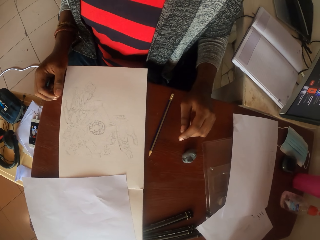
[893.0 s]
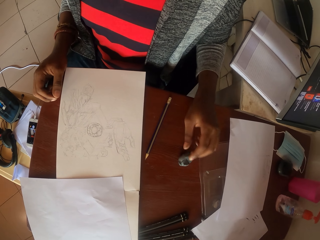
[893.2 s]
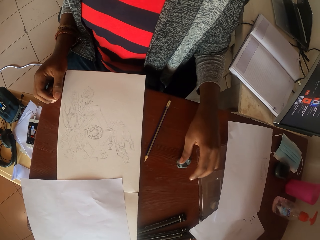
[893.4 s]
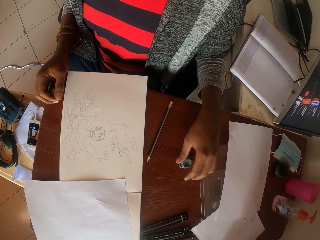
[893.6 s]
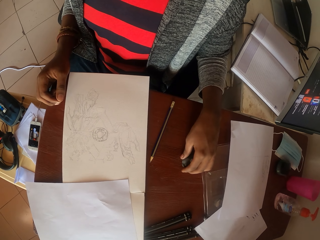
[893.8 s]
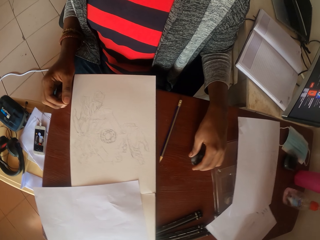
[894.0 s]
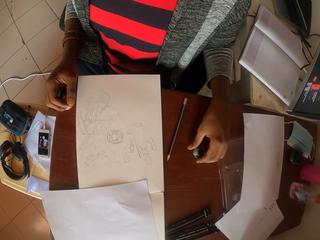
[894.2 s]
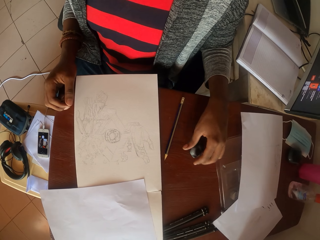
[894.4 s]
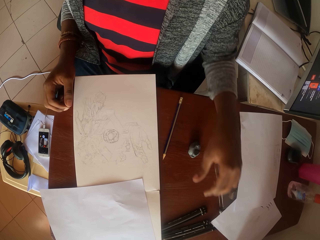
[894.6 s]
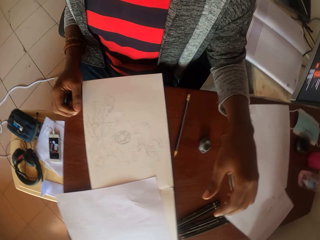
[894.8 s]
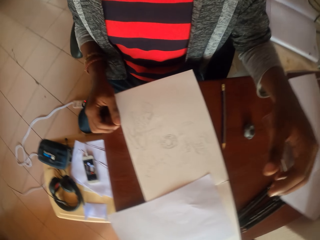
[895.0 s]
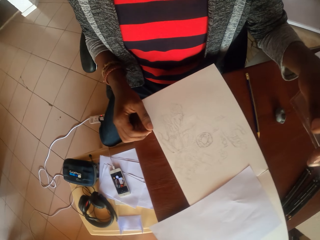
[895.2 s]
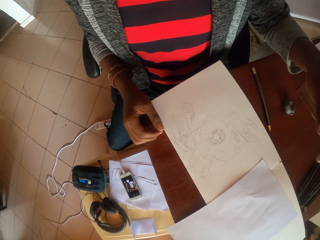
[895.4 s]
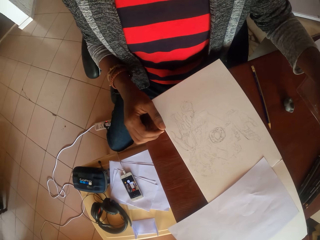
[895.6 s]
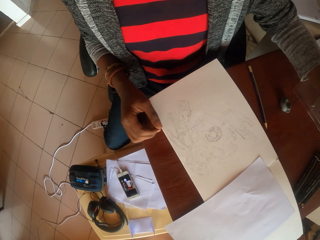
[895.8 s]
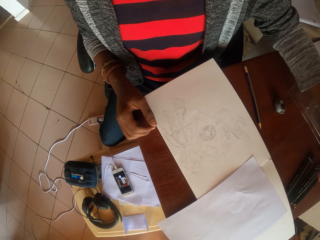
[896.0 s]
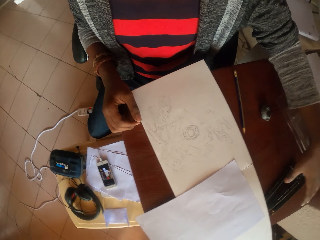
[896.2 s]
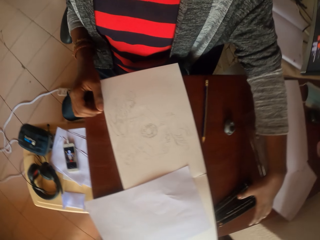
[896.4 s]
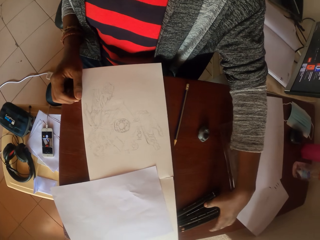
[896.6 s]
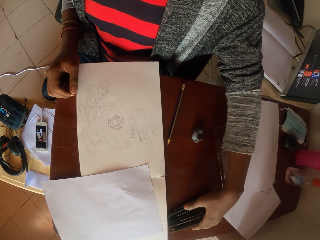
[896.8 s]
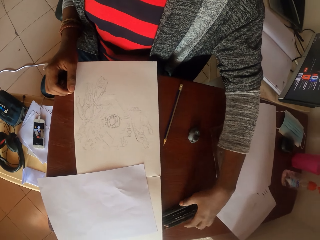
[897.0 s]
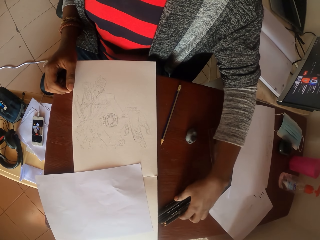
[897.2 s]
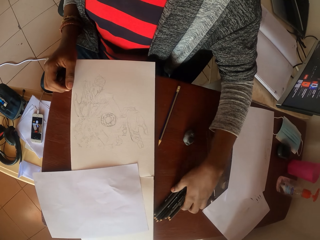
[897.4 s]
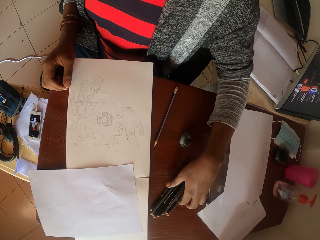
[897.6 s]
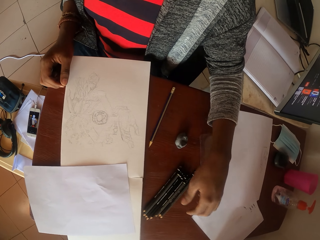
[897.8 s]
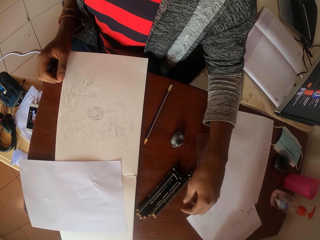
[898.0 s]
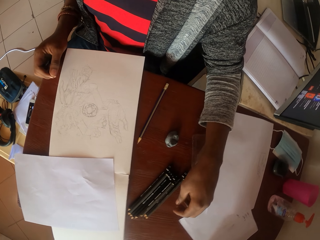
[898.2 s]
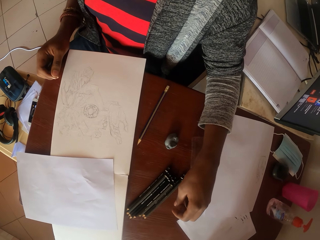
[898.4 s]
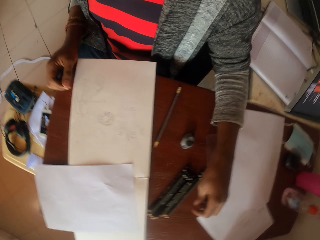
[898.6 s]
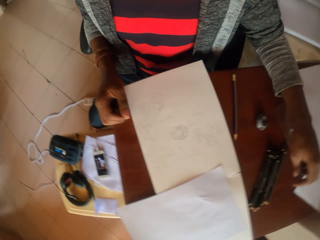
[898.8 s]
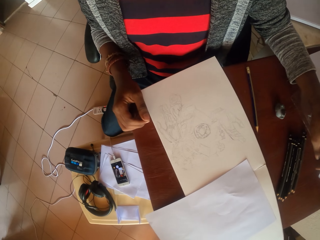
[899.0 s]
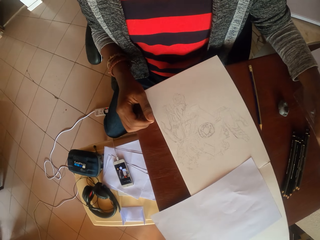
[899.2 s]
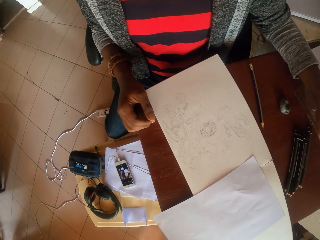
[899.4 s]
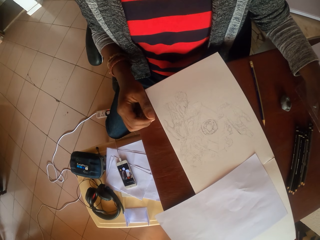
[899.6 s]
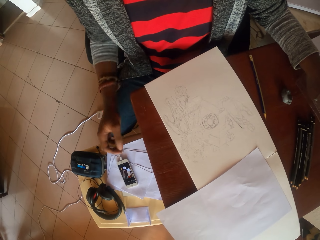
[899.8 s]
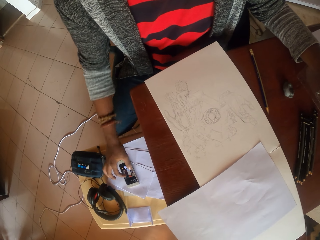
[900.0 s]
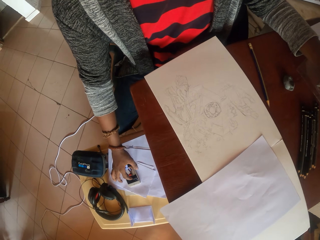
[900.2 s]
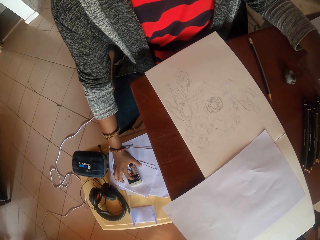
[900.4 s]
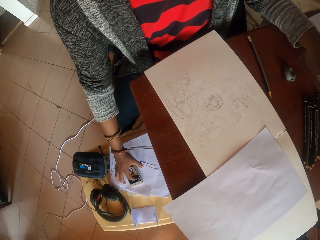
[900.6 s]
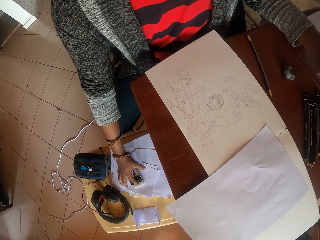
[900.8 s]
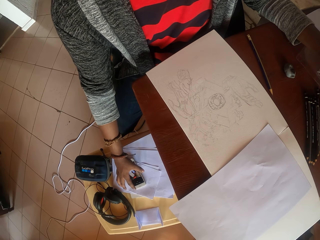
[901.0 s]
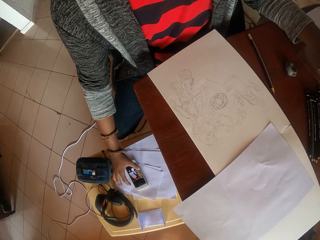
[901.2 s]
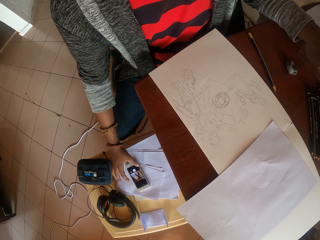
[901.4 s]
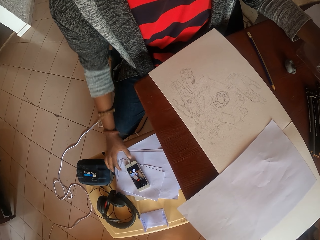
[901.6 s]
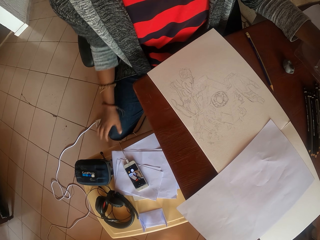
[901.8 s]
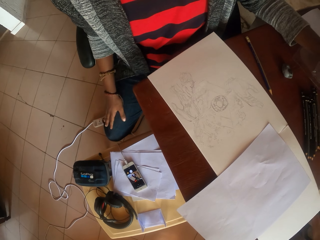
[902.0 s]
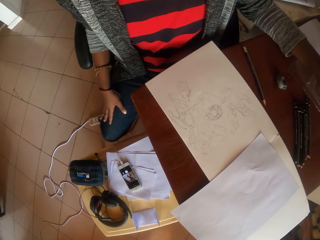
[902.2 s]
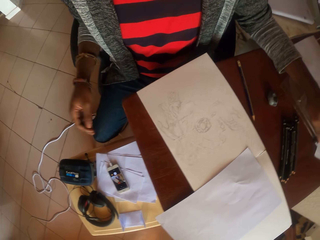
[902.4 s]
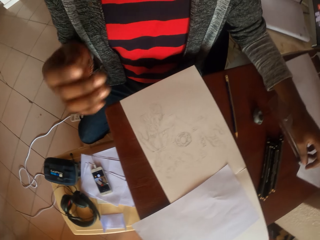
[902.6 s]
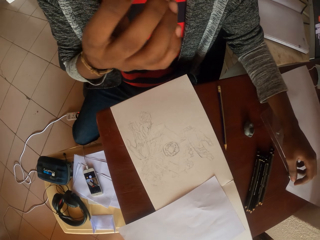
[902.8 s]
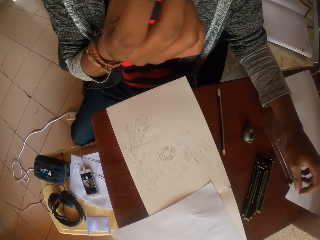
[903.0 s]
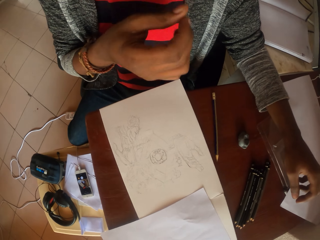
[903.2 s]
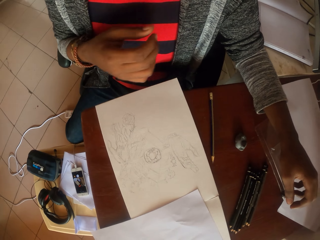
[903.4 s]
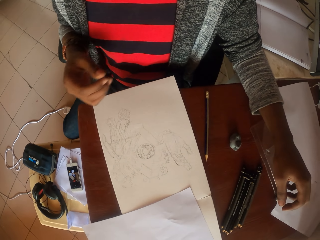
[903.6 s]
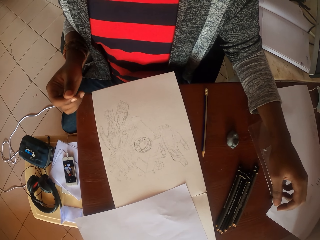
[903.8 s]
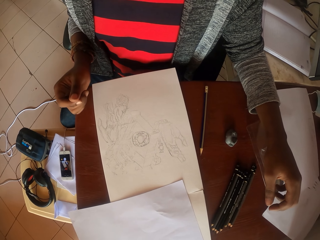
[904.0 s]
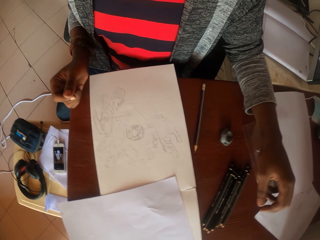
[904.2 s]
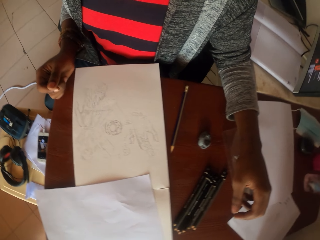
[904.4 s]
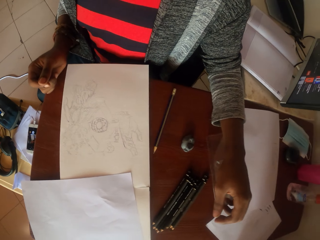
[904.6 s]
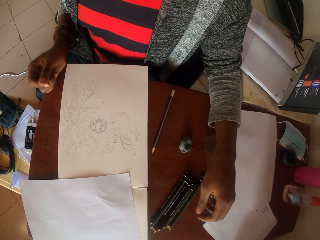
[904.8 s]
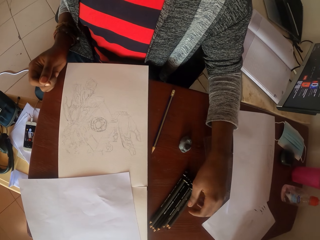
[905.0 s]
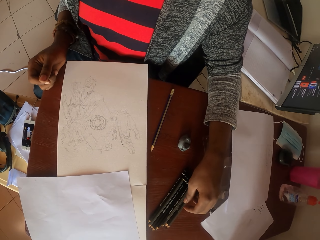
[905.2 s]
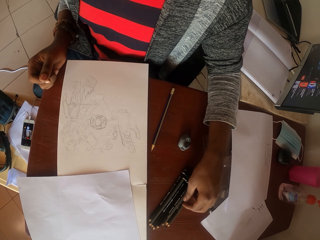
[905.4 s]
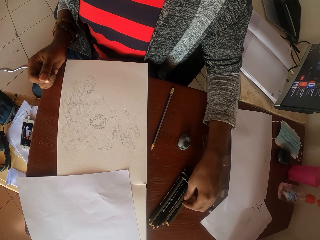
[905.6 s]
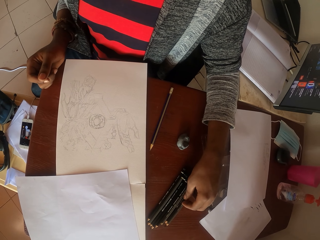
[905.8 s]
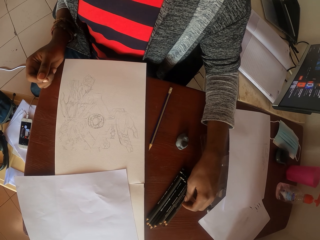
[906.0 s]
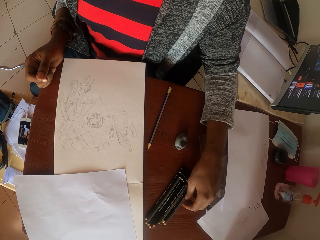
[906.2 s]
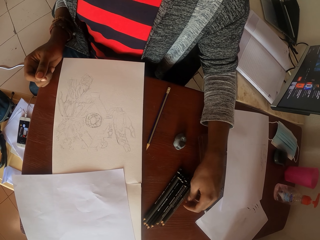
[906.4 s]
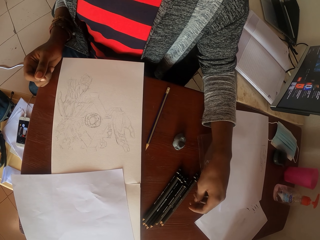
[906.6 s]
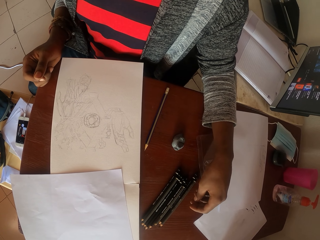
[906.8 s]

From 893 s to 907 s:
The camera wearer takes the rubber. She puts down the rubber. She looks around. She moves the drawing pencils. She looks around. She operates the cellphone and touches the phone. She looks around. She touches her nose. She looks around.

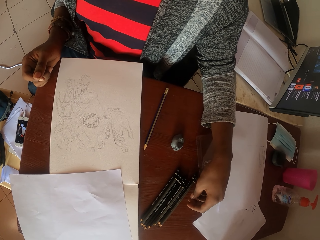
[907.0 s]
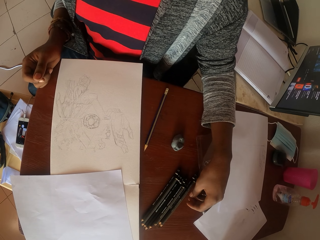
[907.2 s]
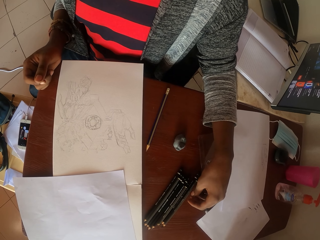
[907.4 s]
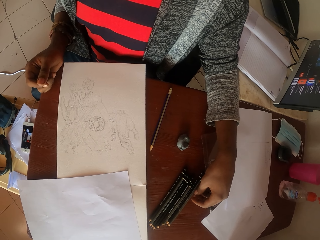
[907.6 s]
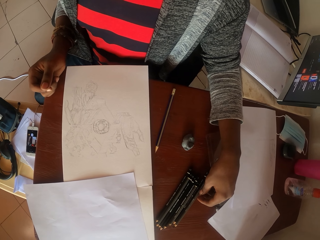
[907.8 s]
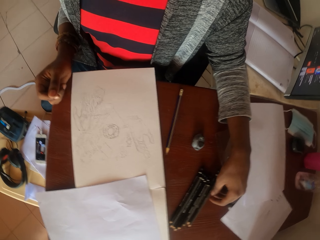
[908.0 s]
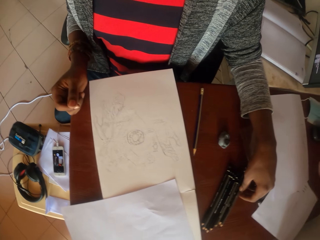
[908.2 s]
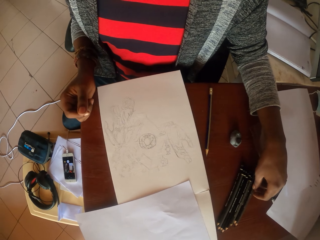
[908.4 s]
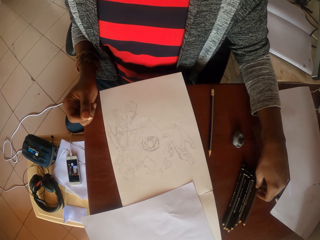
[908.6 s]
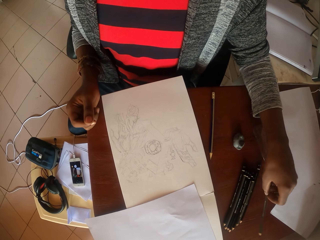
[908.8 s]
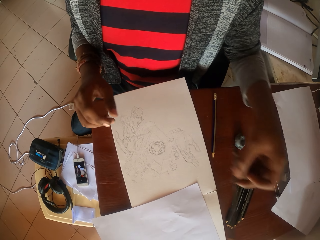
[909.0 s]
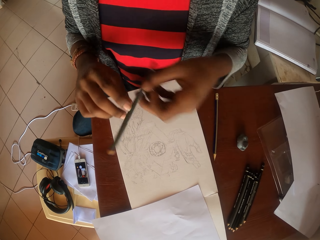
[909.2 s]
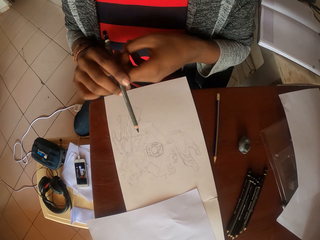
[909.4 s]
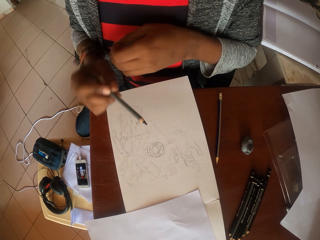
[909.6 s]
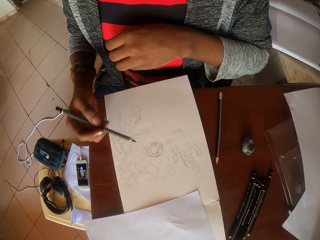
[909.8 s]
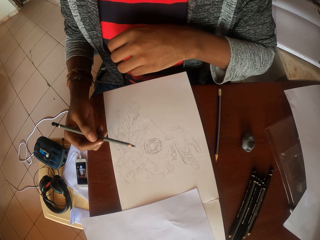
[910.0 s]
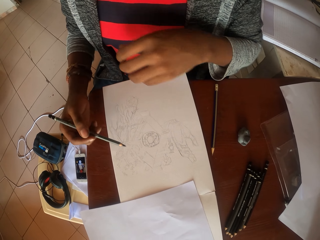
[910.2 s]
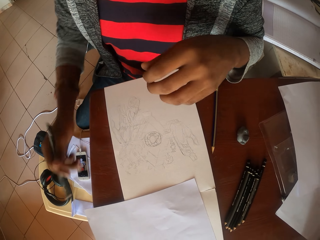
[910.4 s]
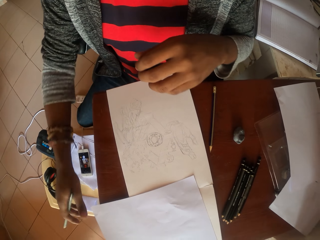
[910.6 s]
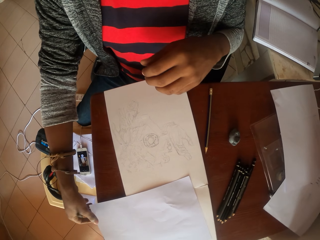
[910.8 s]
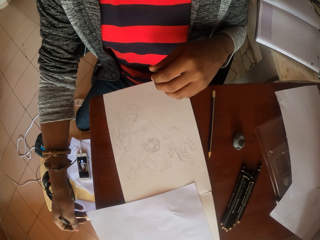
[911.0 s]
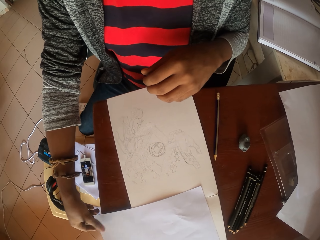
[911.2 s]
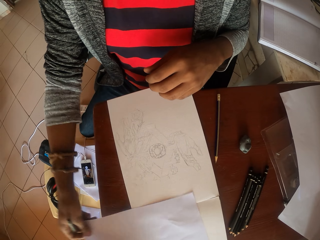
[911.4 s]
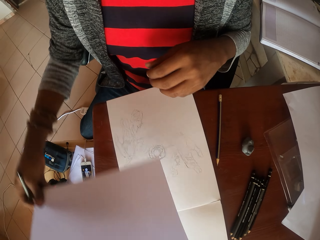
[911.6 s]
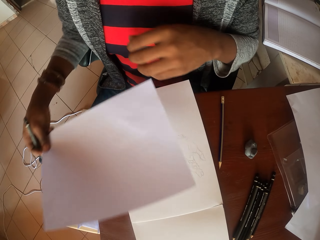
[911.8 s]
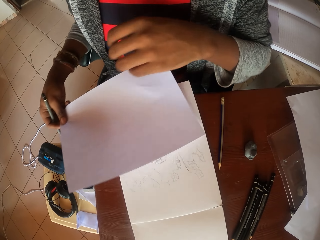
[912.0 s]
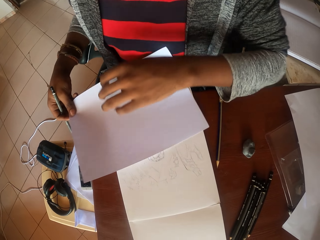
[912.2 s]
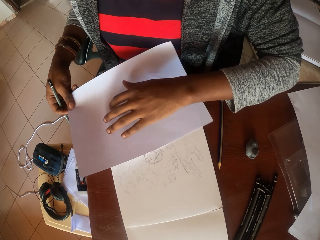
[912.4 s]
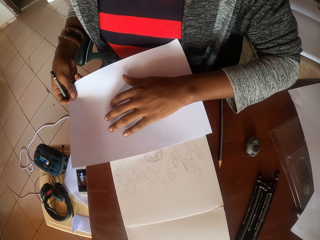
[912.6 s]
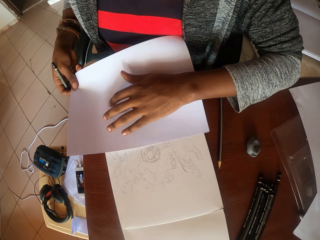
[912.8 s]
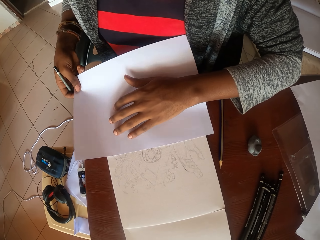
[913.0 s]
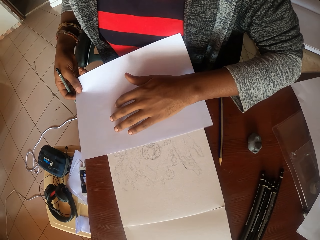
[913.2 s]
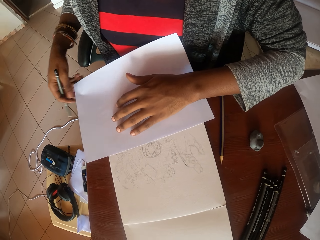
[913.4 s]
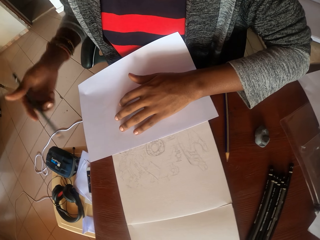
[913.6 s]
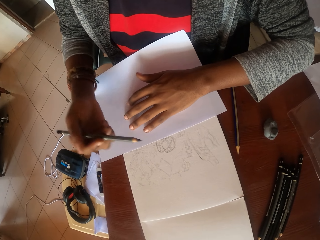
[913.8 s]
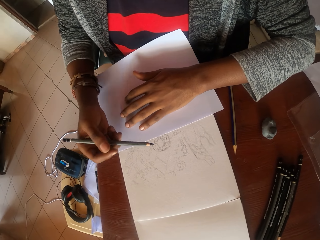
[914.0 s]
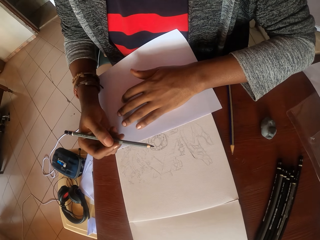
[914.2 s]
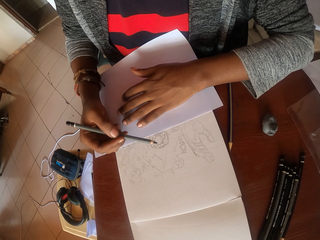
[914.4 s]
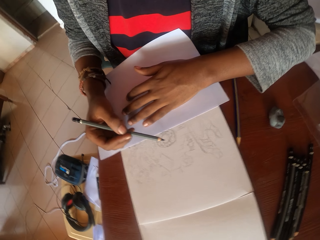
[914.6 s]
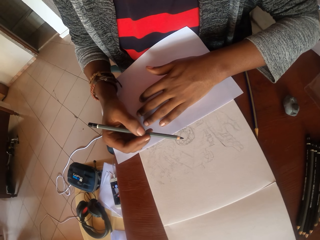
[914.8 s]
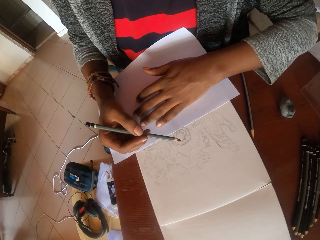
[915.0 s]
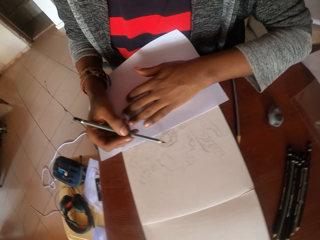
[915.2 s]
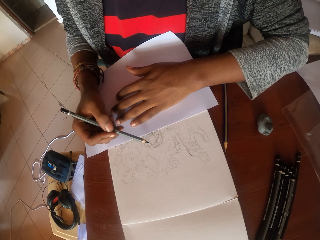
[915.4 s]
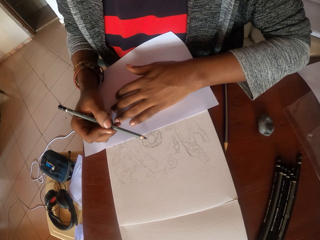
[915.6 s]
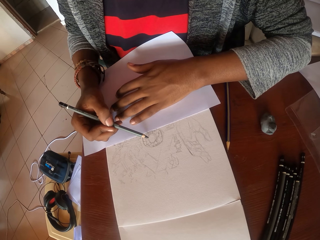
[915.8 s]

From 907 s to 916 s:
The camera wearer picks up a pencil. She shifts the pencil to the right hand. She takes plain paper, puts the plain paper on the table and holds the plain paper with her left hand. She draws in a plain book with the pencil.
